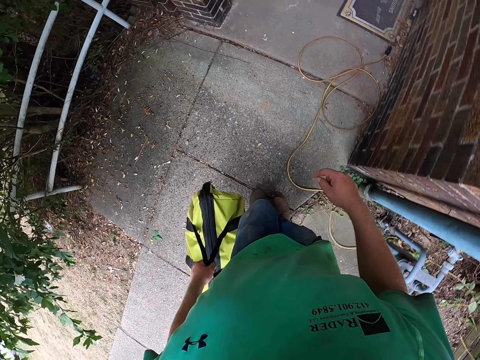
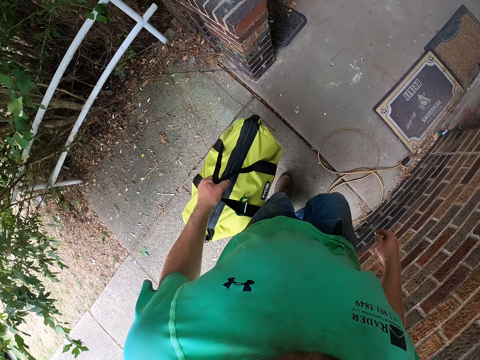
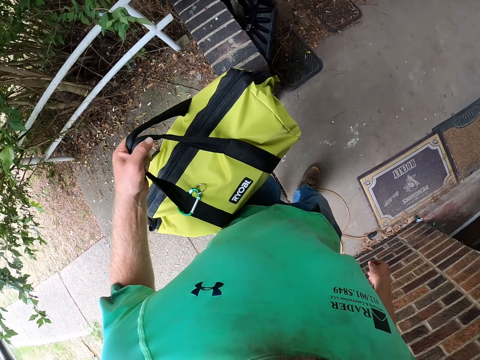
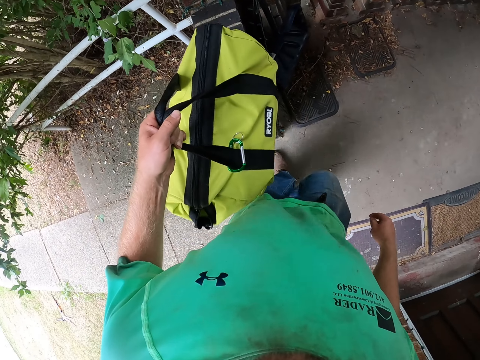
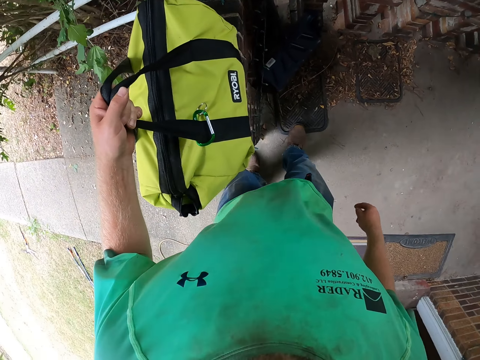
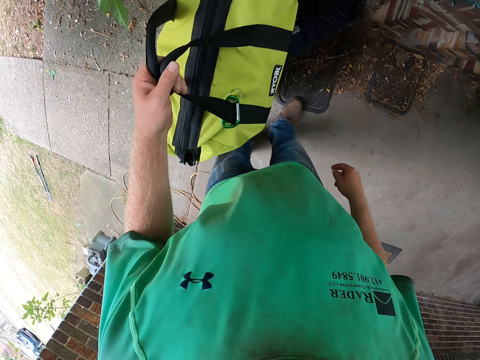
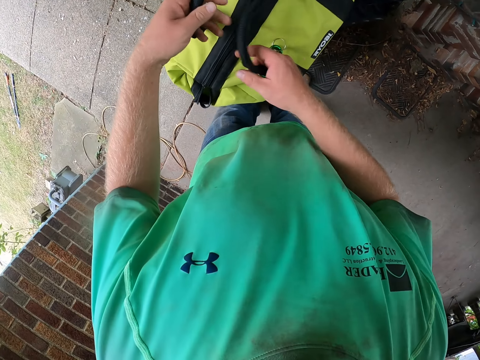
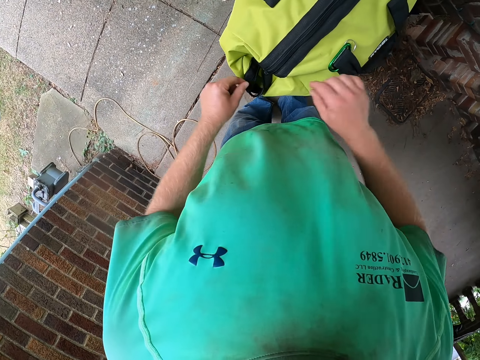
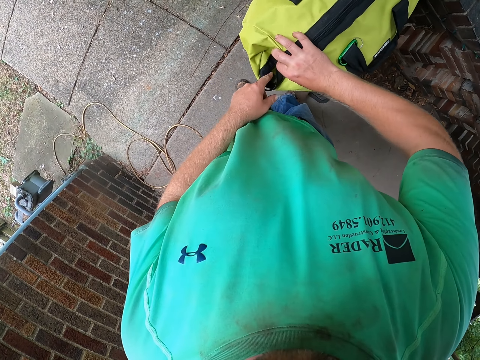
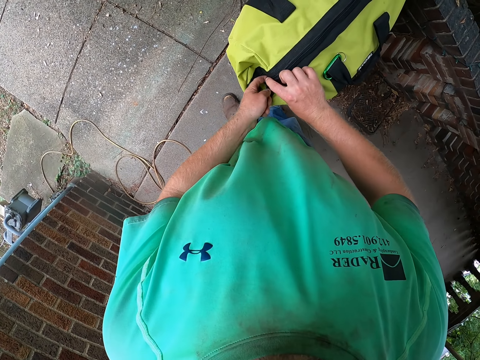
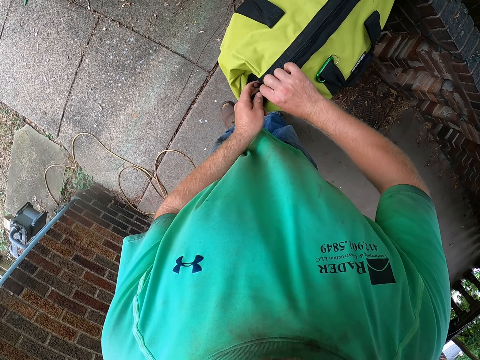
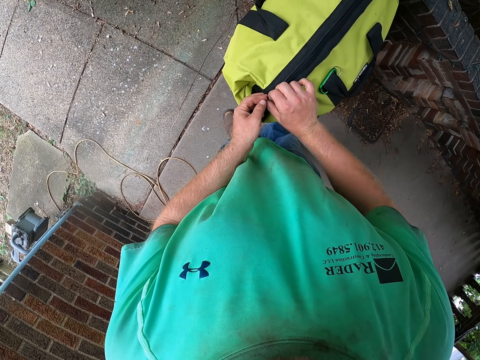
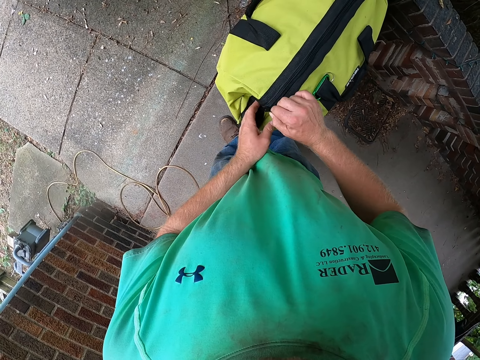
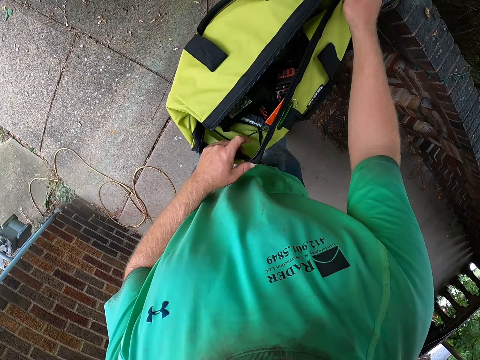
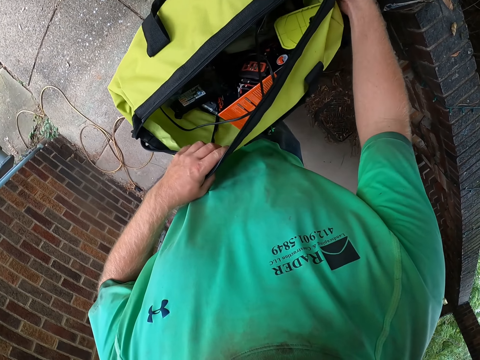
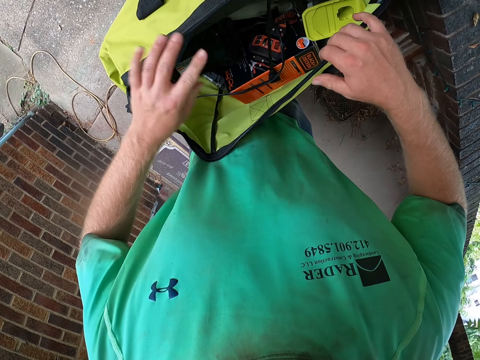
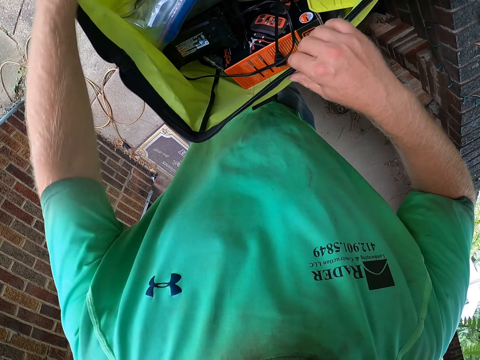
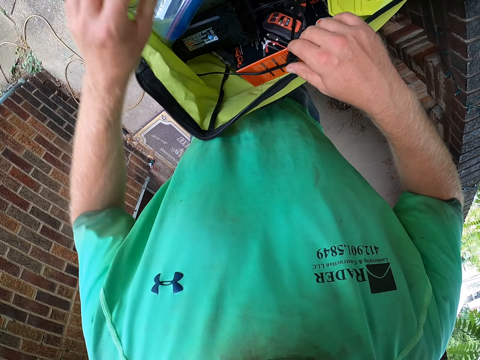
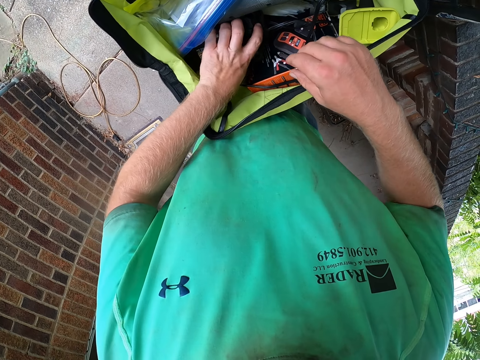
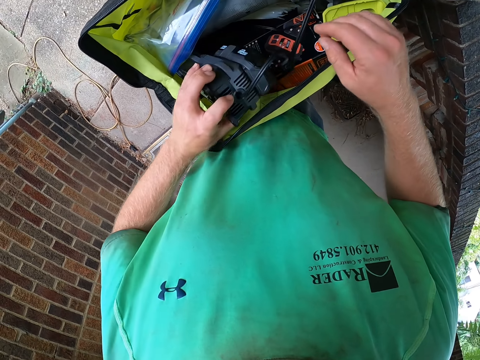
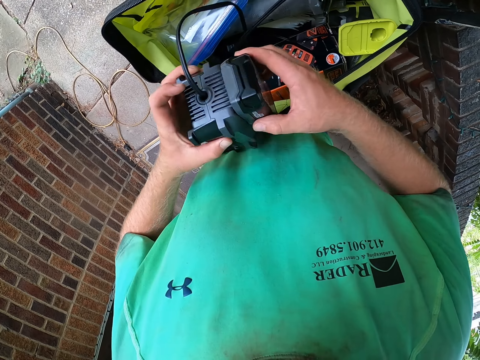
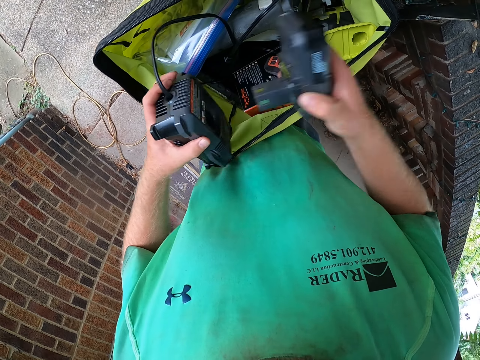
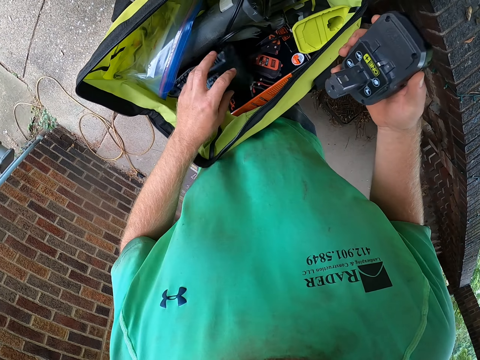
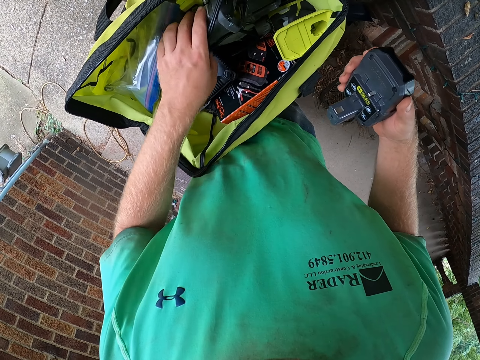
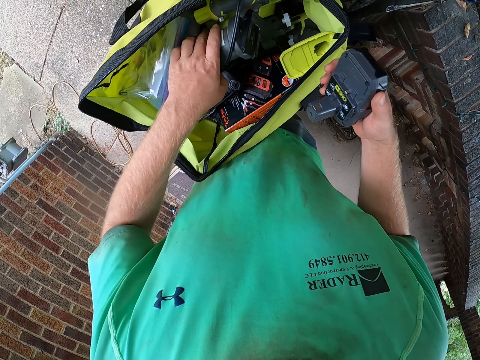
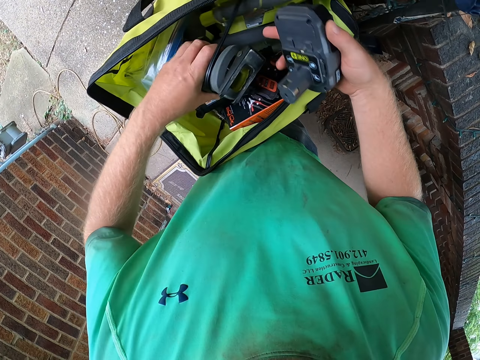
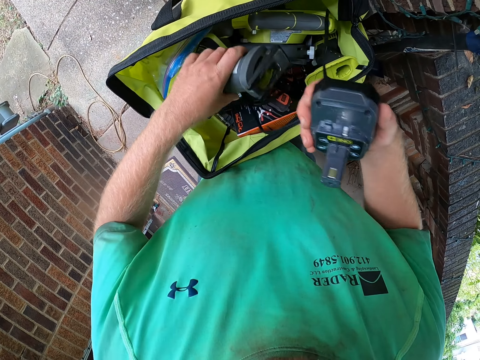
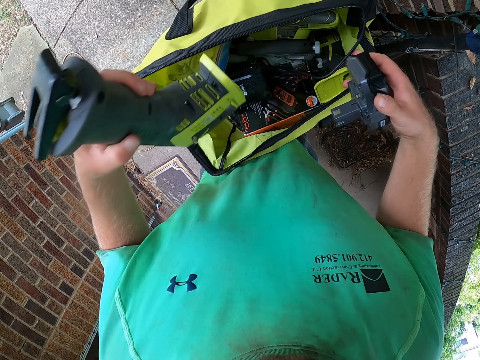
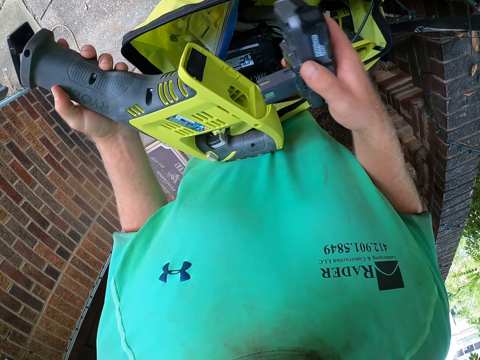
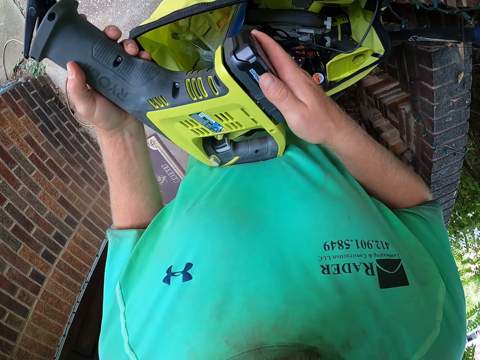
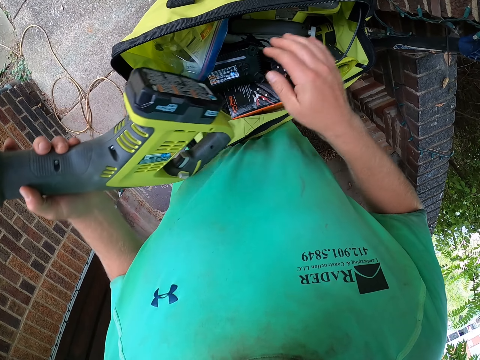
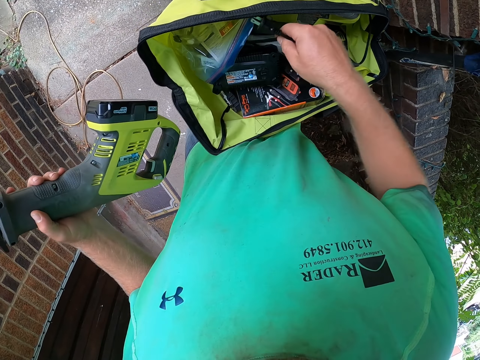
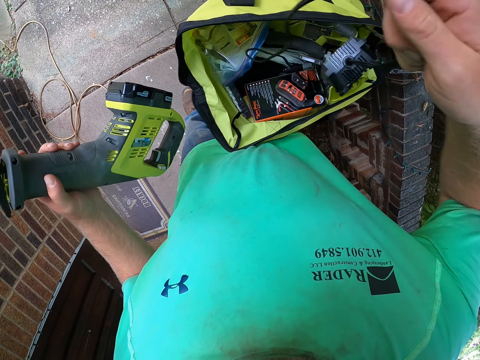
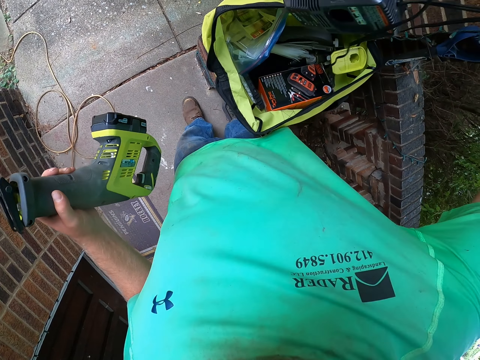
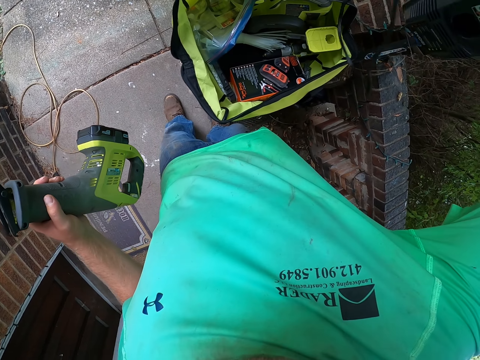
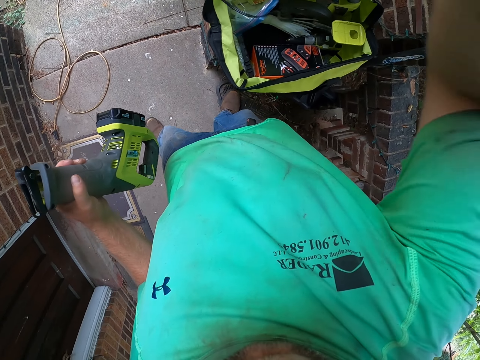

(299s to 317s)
The camera wearer drops the bag on a wall with his left hand. He opens the zip of the bag with his right hand. He brings out a charger and a battery of a sabre saw from the bag with his left hand. He removes the battery of the sabre saw from the charger with his right hand. He drops the charger in the bag with his left hand. He brings out the sabre saw from the bag with his left hand. He adjusts the charger cord on the sabre saw with his right hand. He fixes the battery to the sabre saw with his right hand. He brings out the charger from the bag with his right hand.

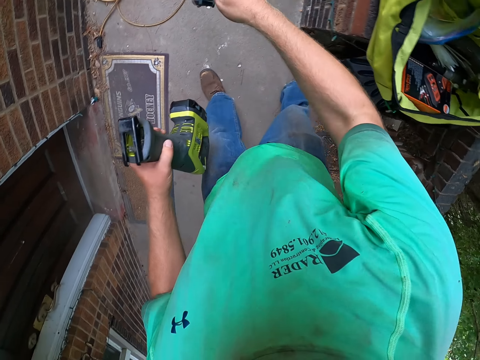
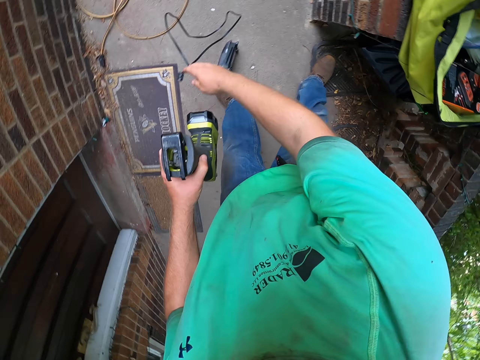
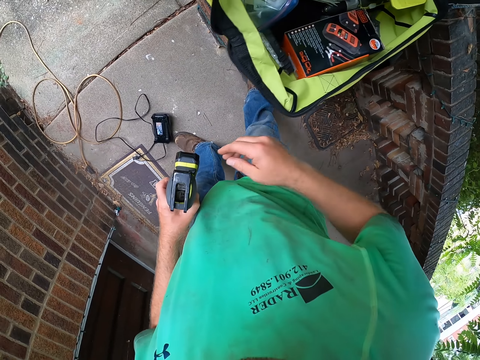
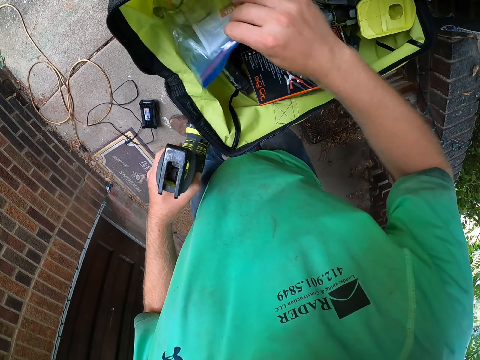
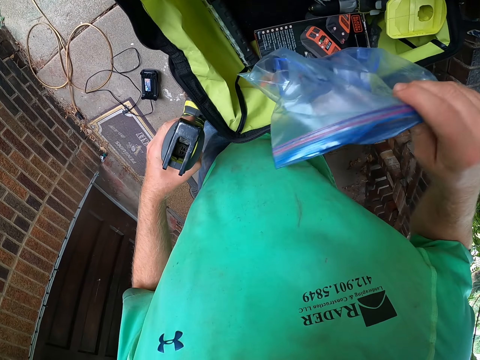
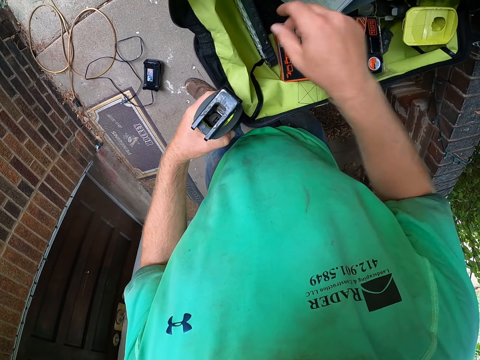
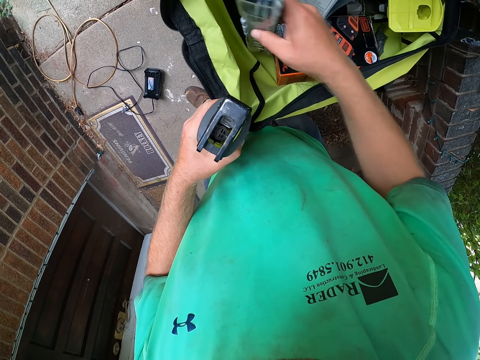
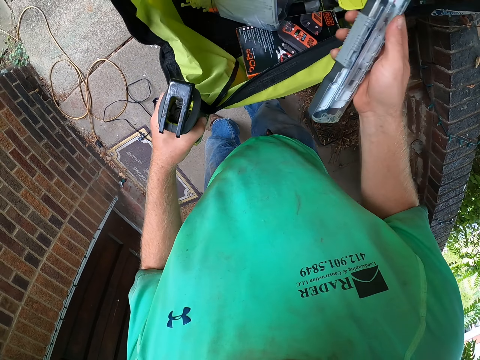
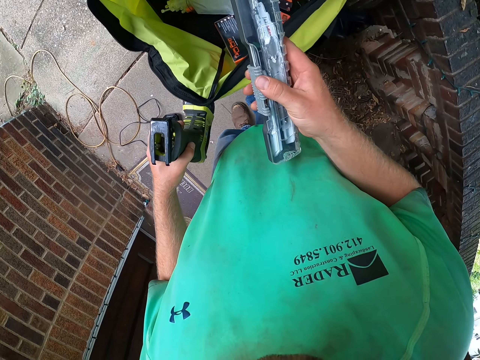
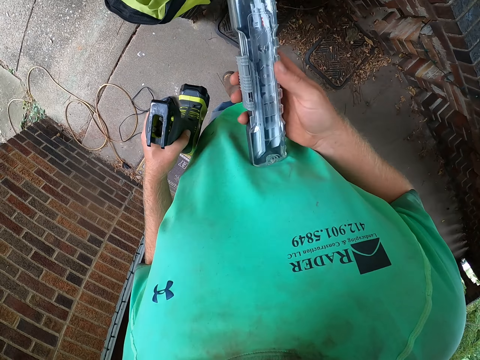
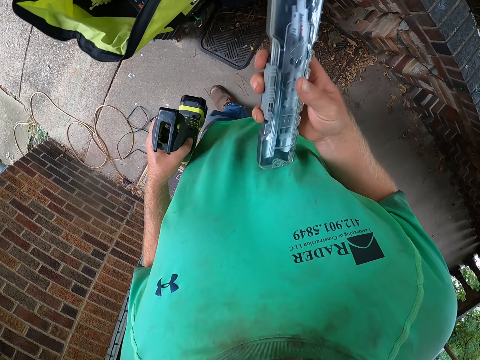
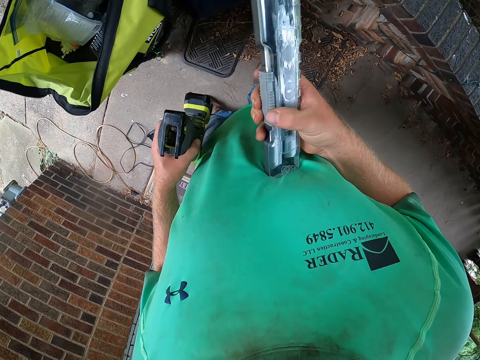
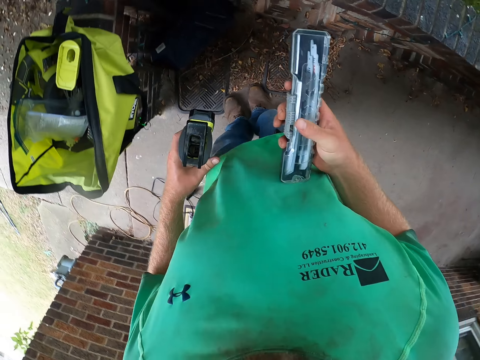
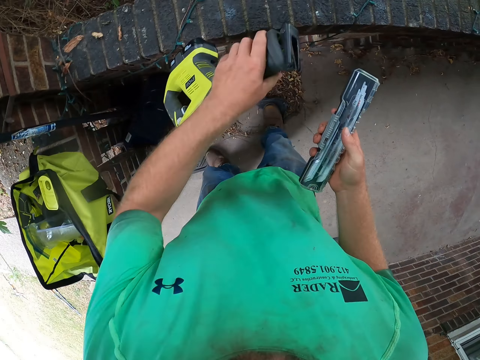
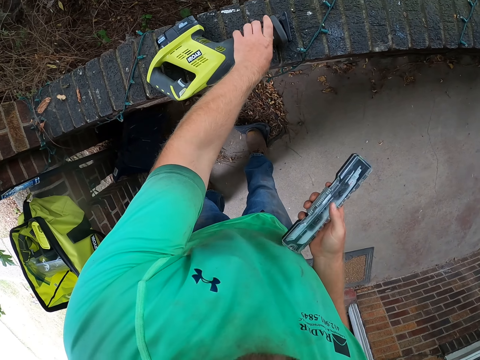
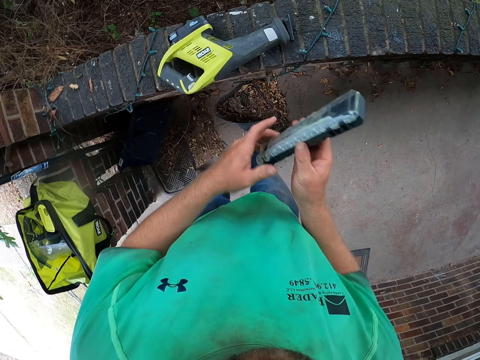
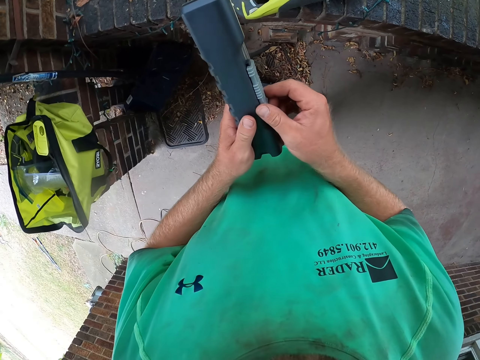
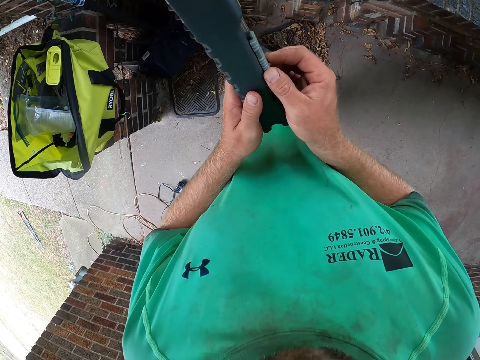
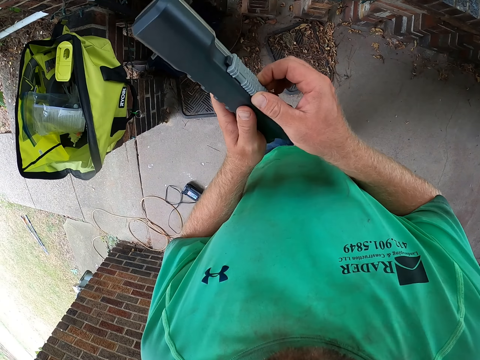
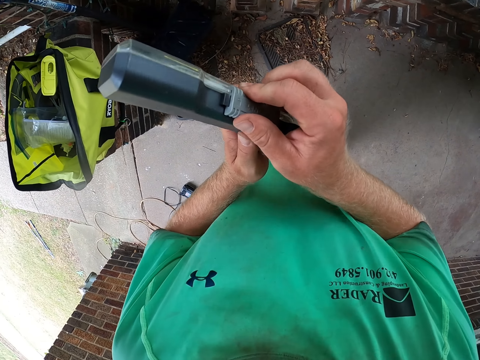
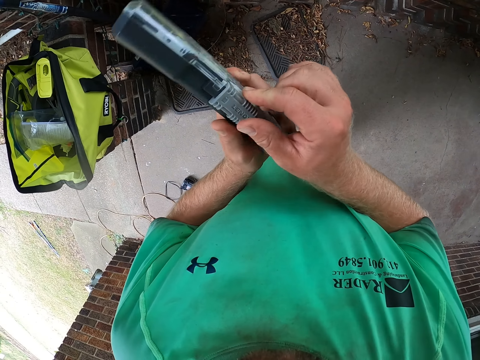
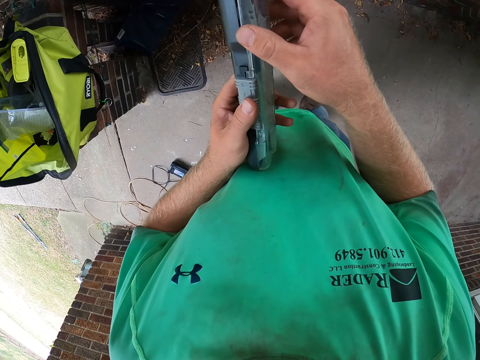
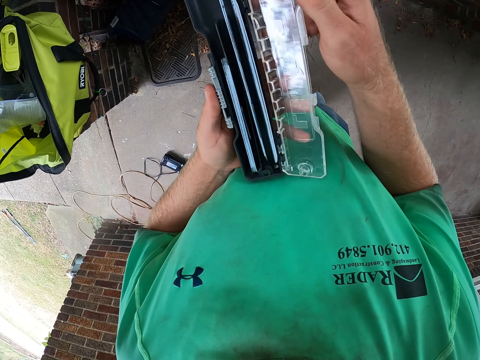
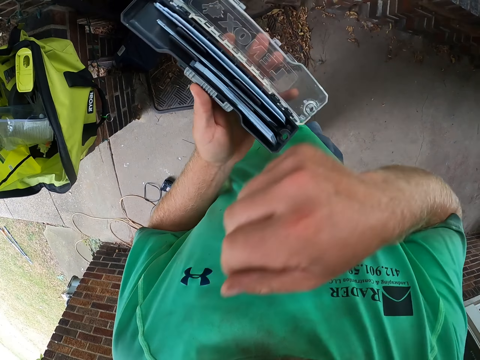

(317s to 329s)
The camera wearer drops the charger on the ground with his right hand. He adjusts a nylon inside the bag with his right hand. He brings out a box of blades from the bag with his right hand. He drops the sabre saw on a wall with his left hand. He fixes something. He opens the box of blades with both hands.
